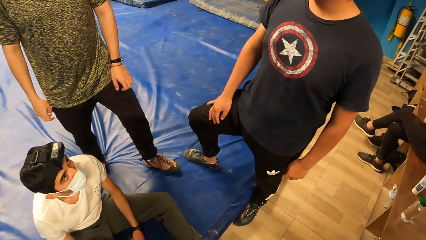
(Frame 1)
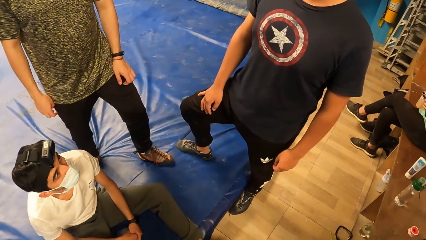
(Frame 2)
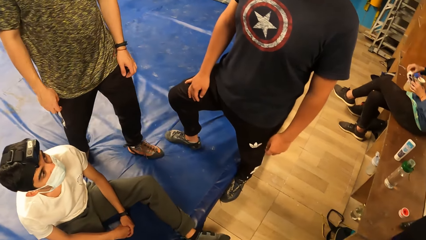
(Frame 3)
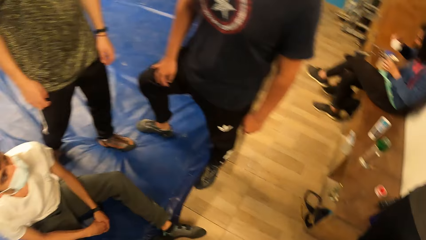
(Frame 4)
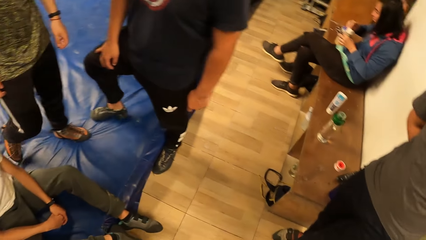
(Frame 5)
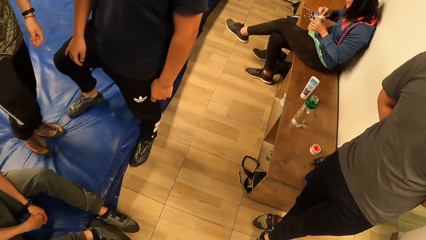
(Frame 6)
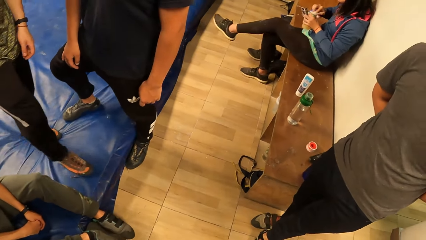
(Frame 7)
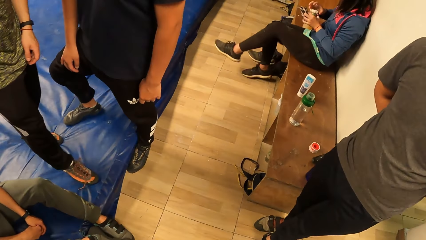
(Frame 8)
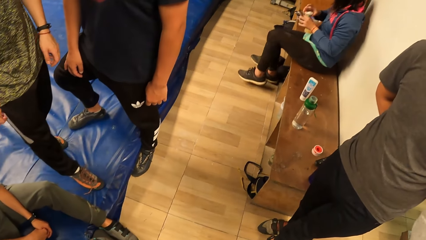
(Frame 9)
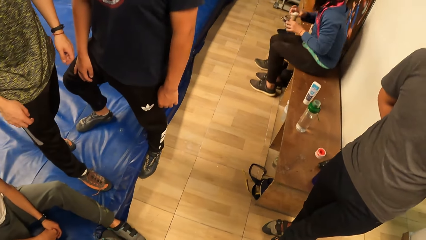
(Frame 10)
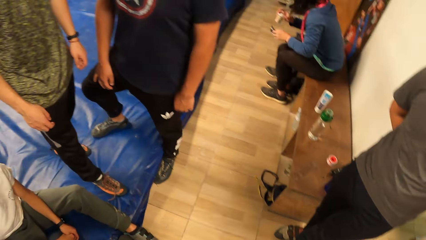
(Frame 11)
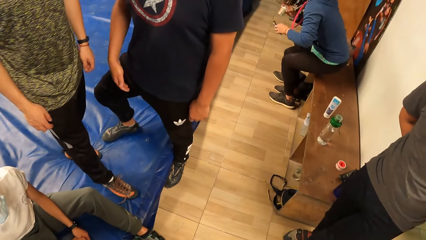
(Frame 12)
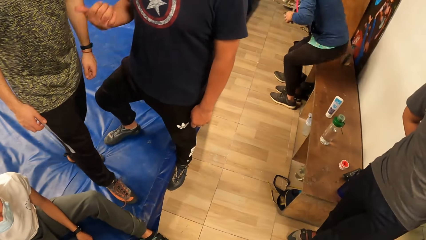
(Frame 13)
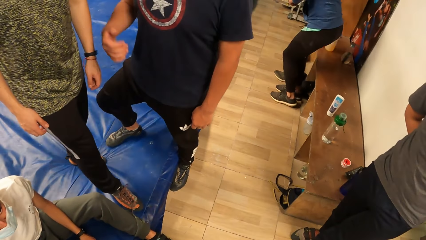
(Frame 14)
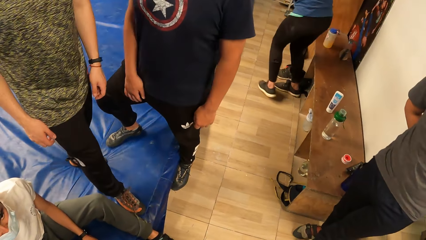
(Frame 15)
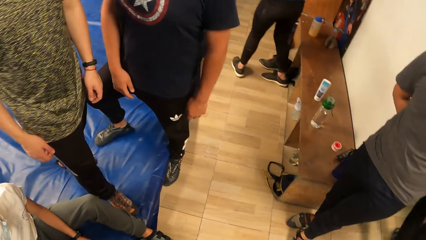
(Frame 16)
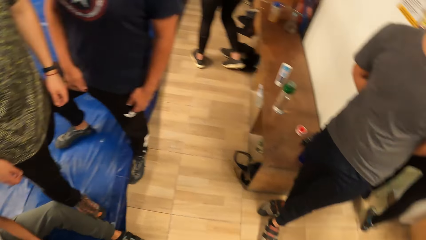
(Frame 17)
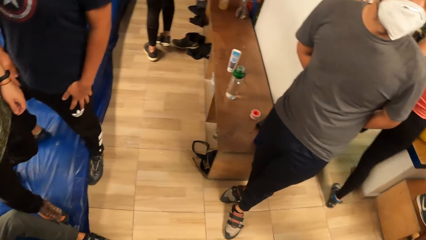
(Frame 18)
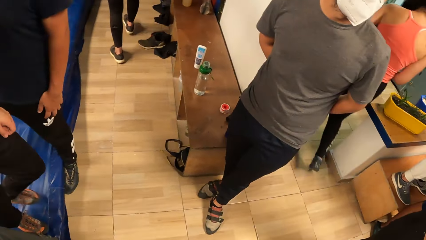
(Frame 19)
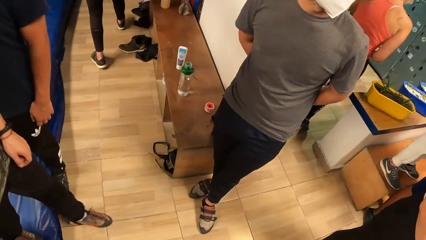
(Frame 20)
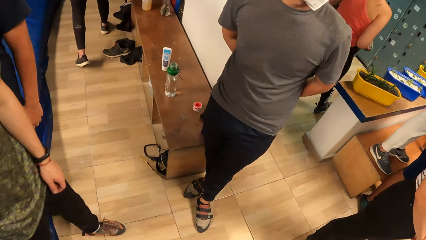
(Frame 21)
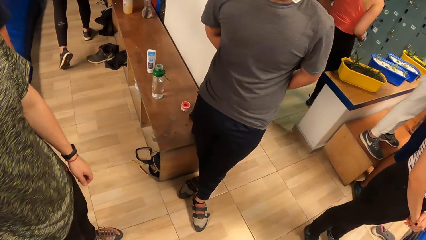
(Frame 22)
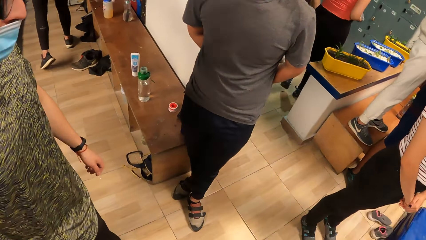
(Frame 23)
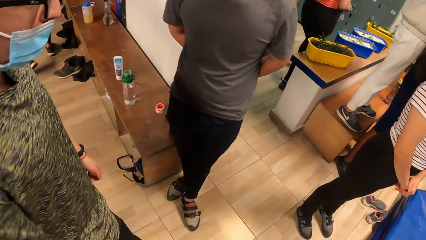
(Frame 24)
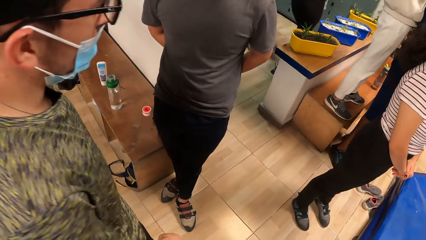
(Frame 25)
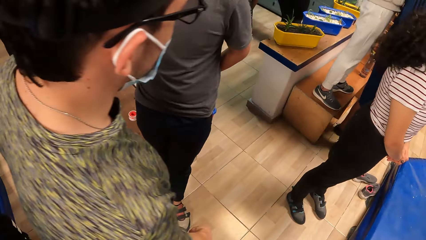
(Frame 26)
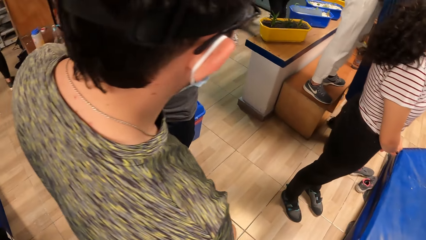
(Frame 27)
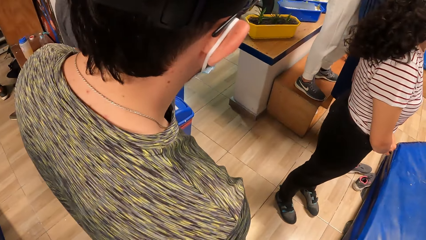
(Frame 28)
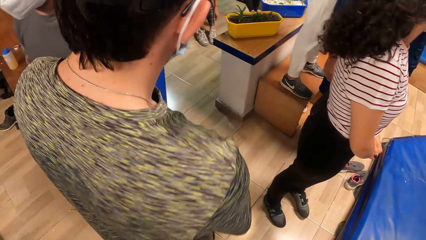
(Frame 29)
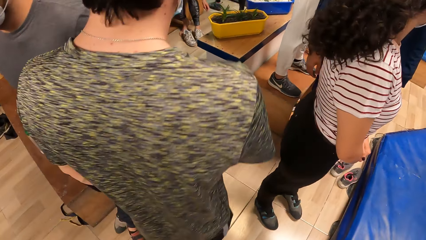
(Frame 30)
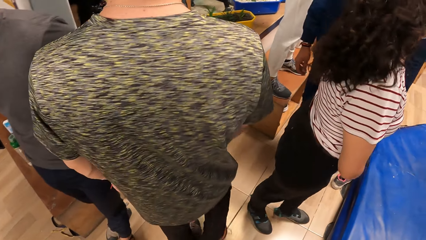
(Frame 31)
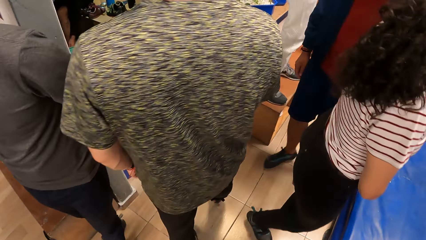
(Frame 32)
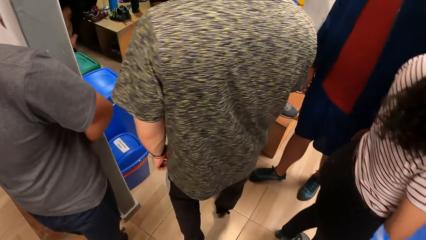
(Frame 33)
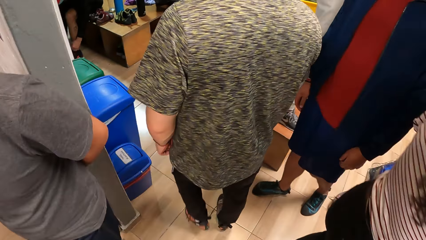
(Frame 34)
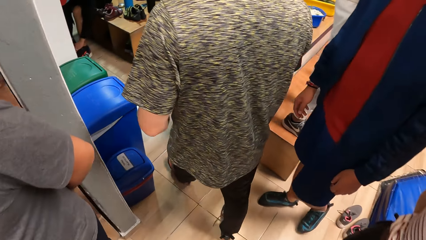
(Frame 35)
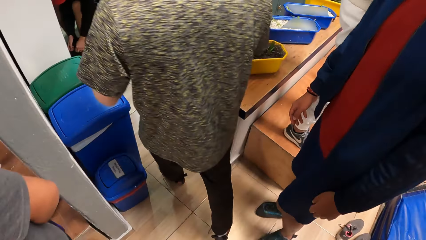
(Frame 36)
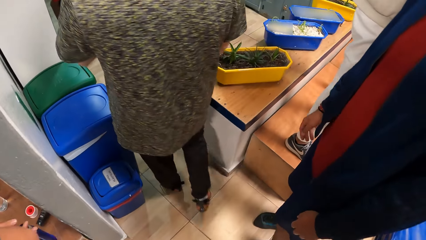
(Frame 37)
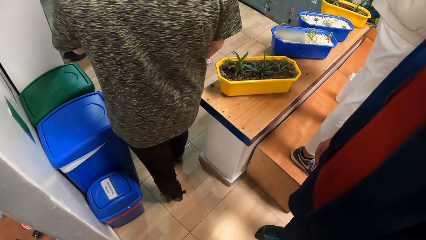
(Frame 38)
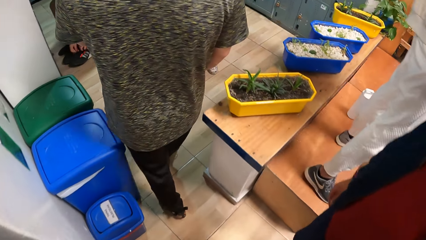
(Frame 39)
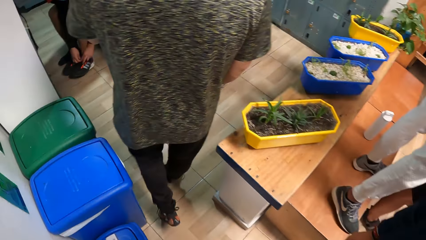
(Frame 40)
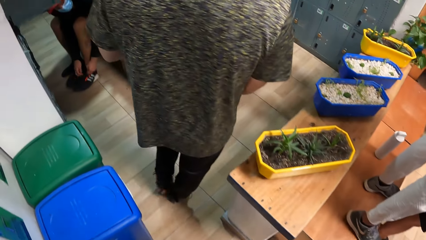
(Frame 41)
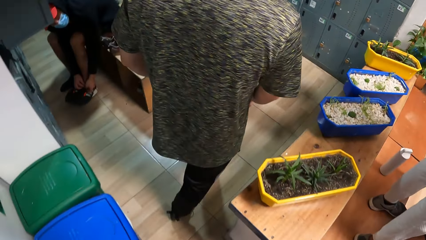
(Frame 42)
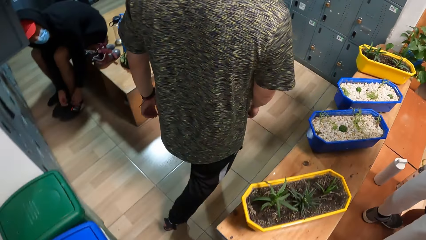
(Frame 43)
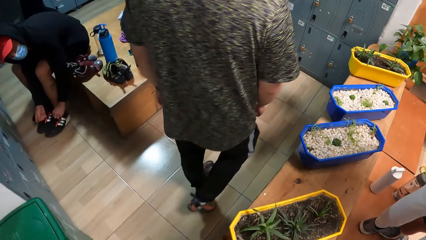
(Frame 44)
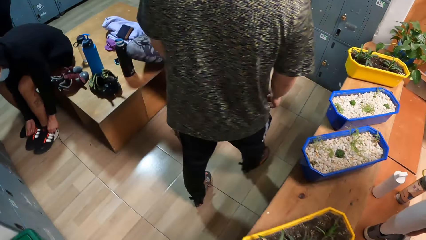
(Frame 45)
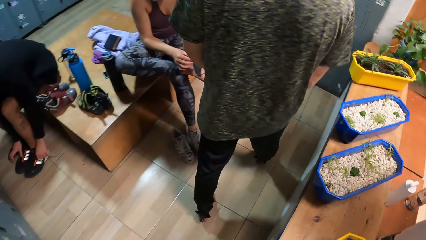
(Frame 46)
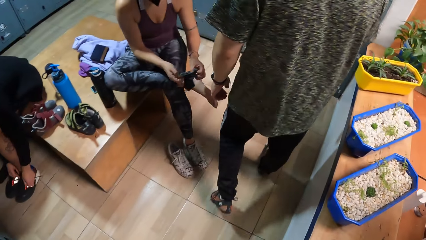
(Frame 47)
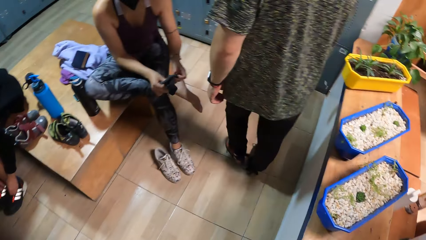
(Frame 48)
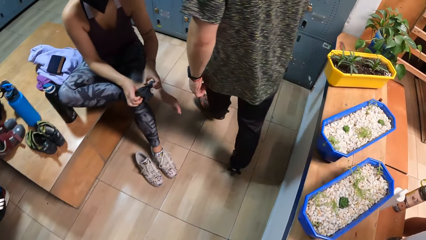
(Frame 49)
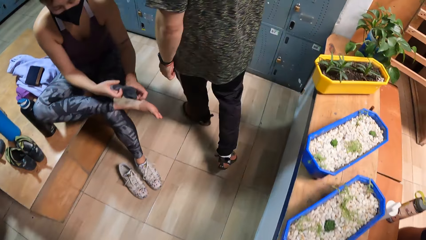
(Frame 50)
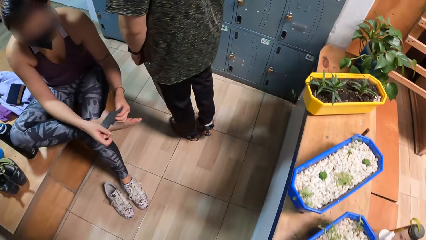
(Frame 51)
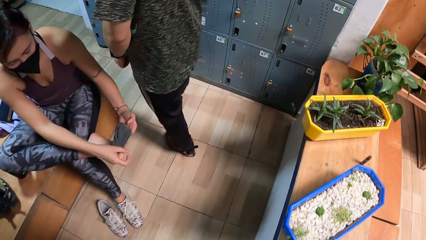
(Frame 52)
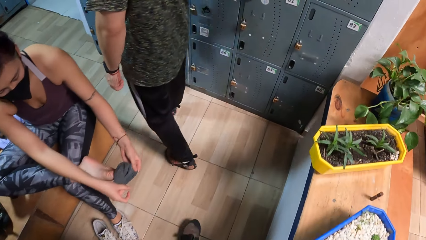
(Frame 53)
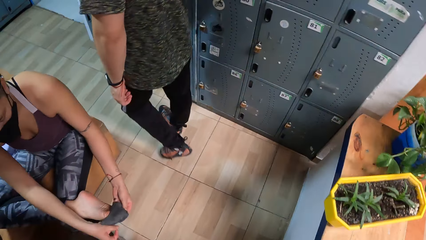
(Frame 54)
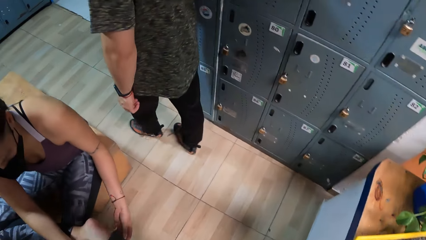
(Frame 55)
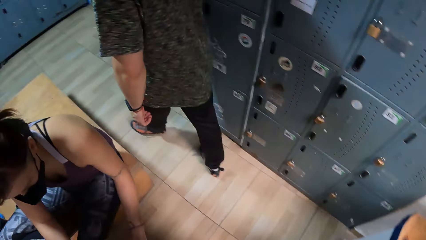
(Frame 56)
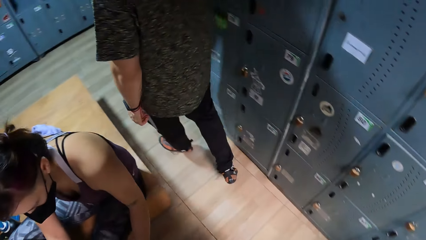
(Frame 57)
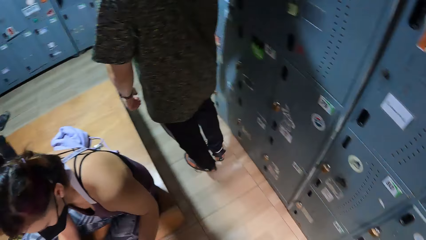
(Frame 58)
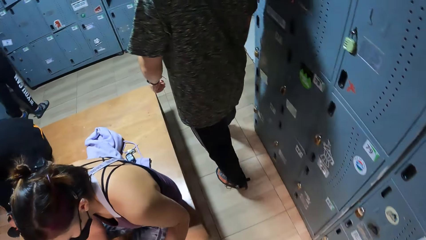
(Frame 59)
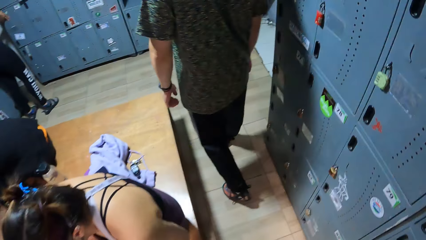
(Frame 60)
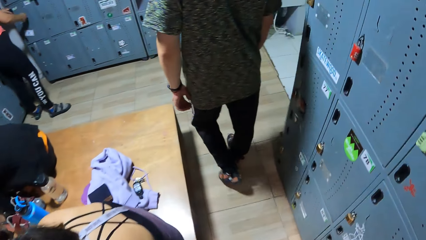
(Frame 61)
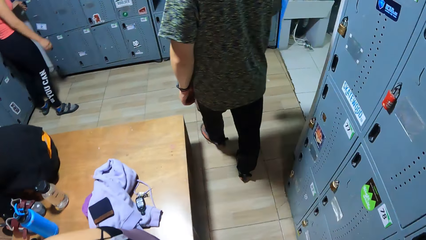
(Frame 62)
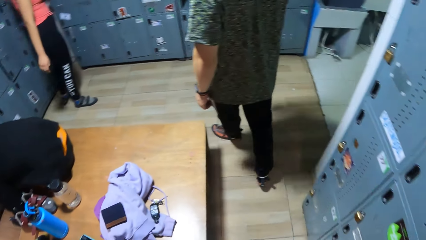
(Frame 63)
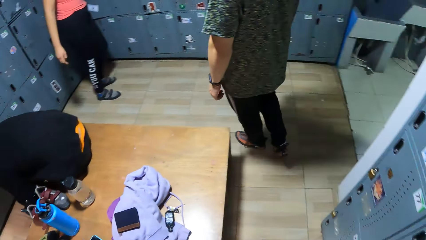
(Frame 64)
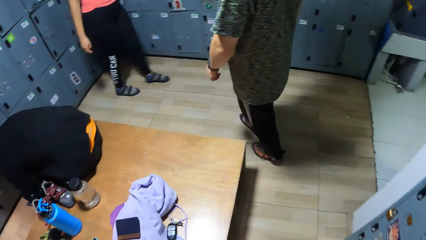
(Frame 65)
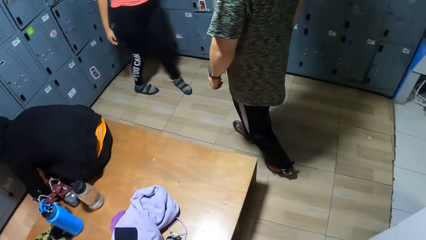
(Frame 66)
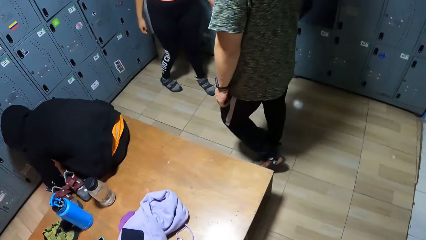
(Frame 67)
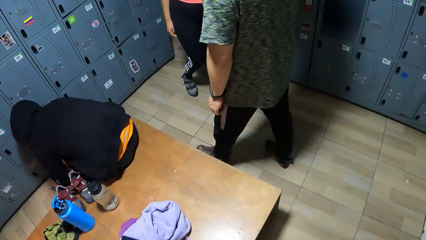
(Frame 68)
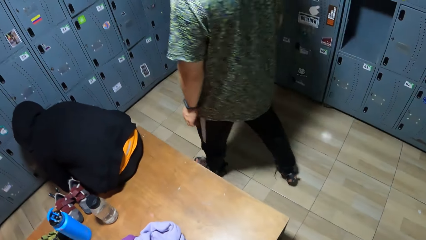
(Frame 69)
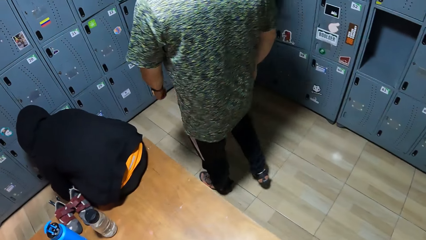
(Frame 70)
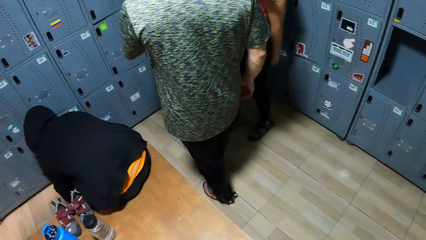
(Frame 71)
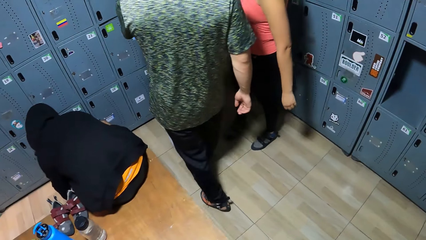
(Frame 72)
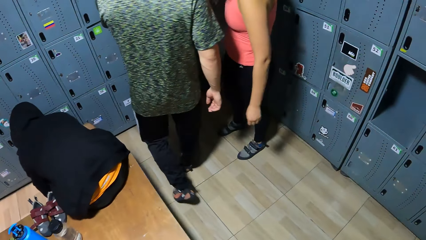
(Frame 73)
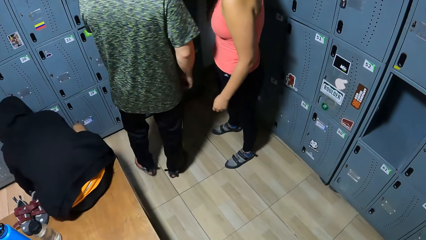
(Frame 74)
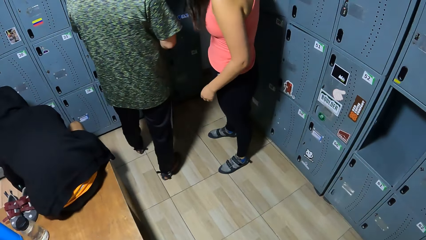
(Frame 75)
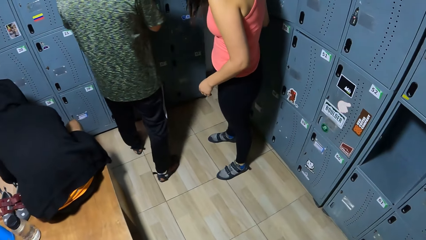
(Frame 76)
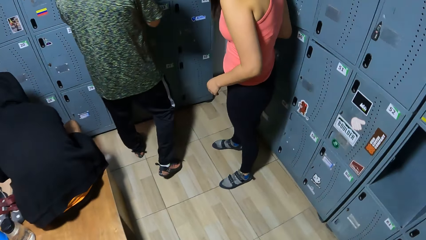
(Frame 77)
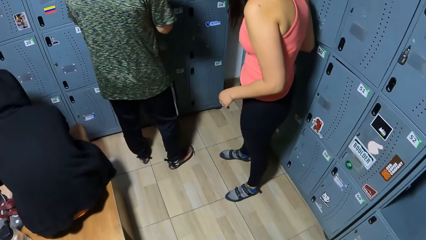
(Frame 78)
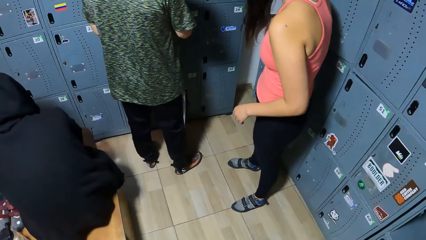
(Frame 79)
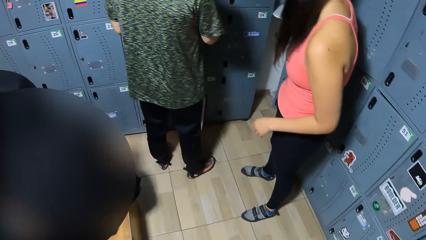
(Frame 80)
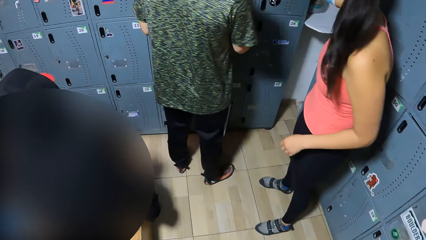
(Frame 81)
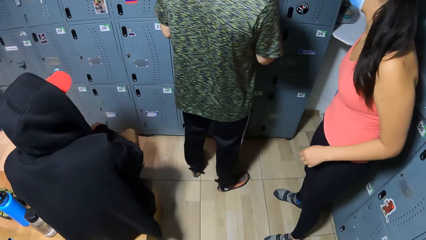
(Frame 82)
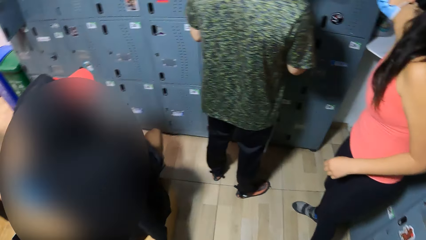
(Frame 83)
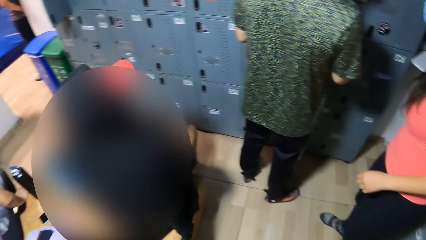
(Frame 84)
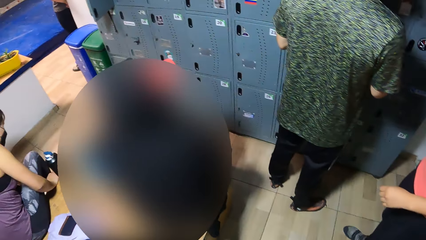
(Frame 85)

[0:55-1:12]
A man walks to a changing room. The camera wearer looks around the room. They walk to the changing room and follow the man. A woman ties a shoe lace on her left leg with both hands. Another woman wears socks on her right leg with both hands.
